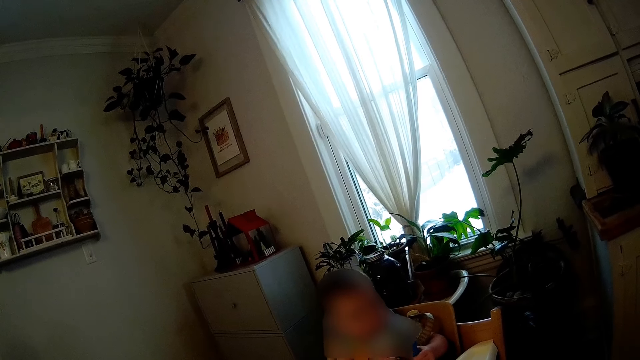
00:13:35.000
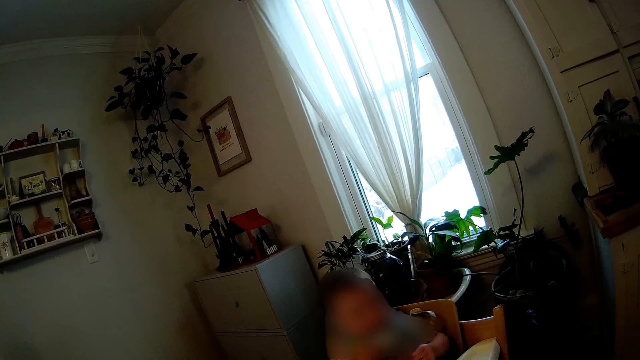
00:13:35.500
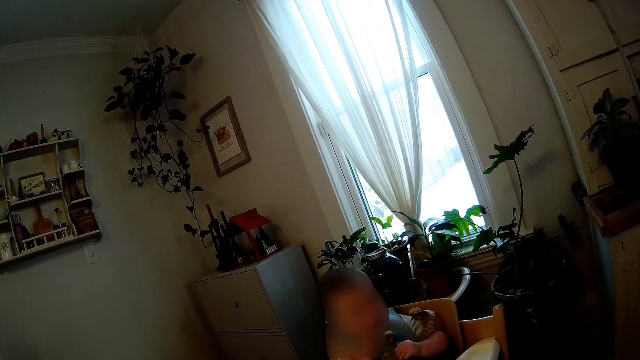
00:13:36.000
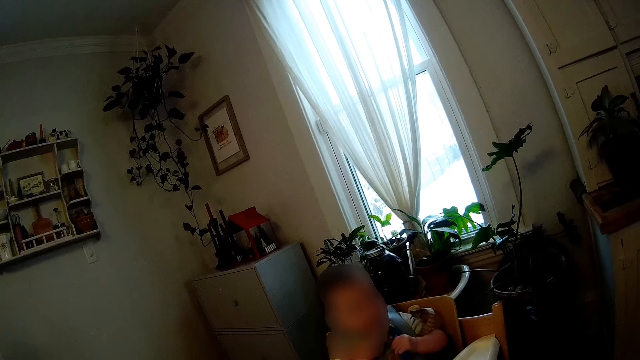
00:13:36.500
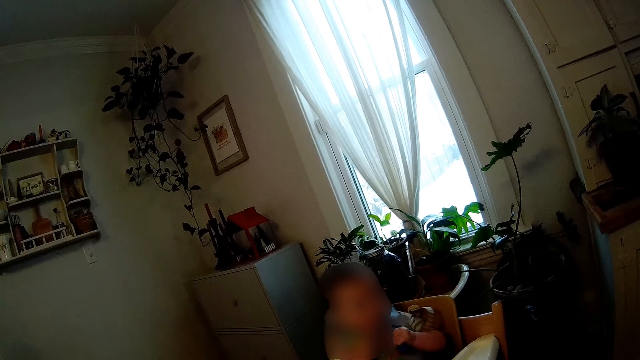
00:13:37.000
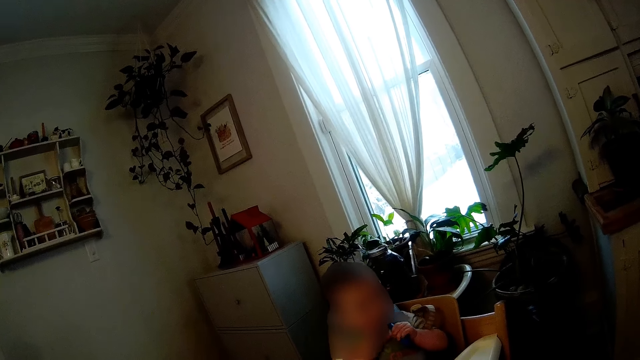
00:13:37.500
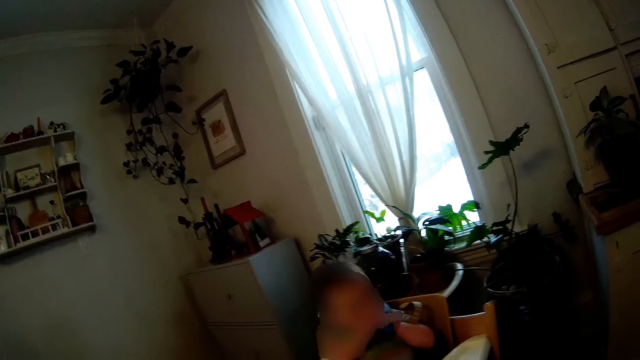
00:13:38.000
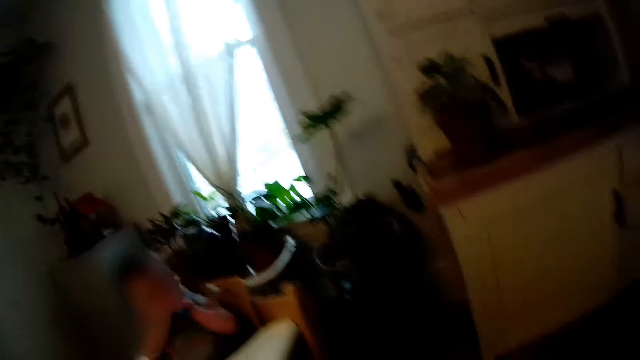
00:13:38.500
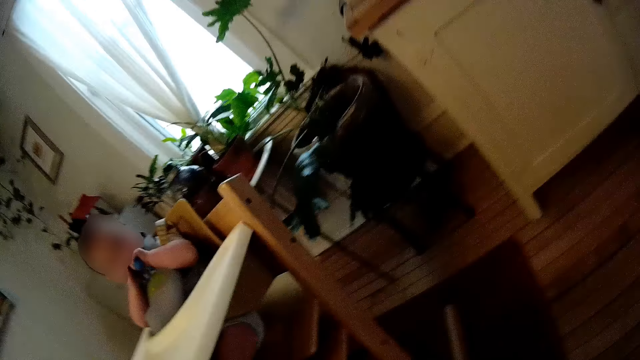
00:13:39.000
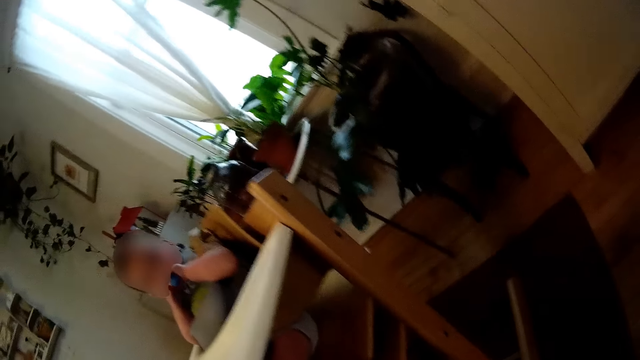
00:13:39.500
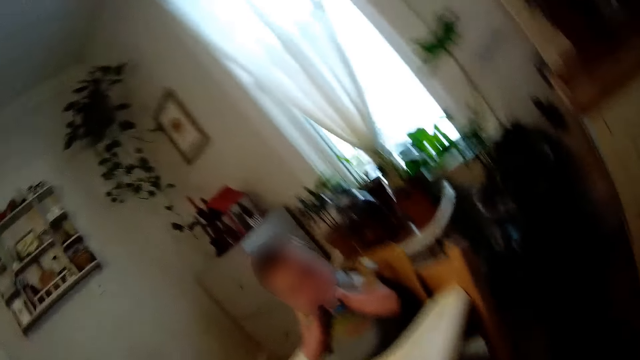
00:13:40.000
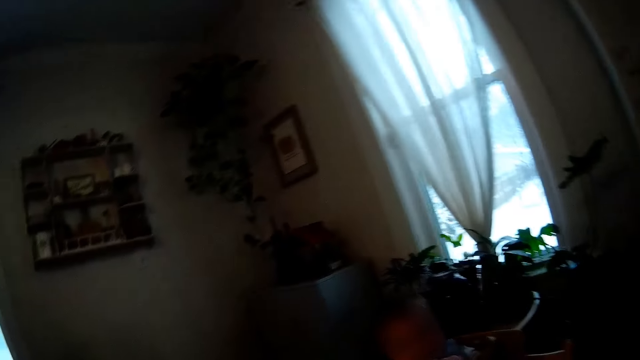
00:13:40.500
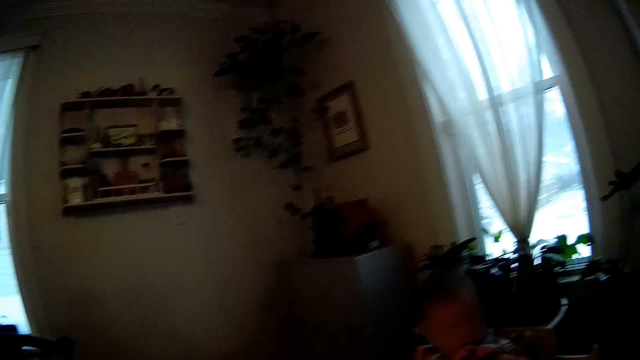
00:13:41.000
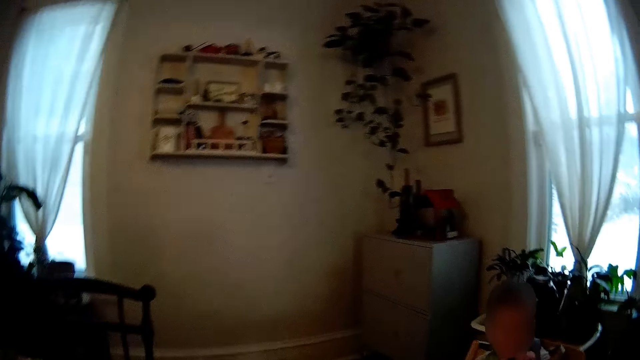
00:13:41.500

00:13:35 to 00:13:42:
The baby puts the spoon in its mouth with both hands.

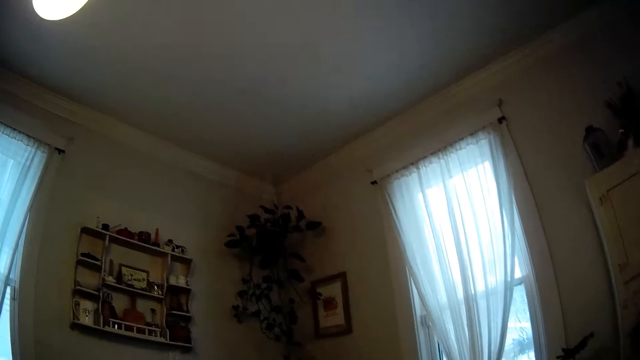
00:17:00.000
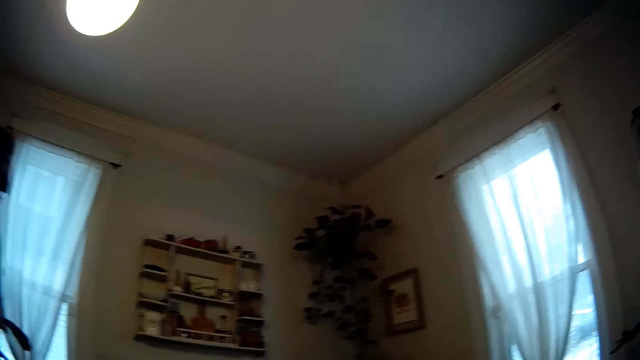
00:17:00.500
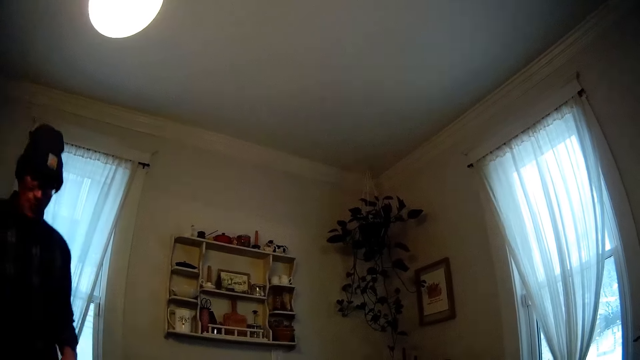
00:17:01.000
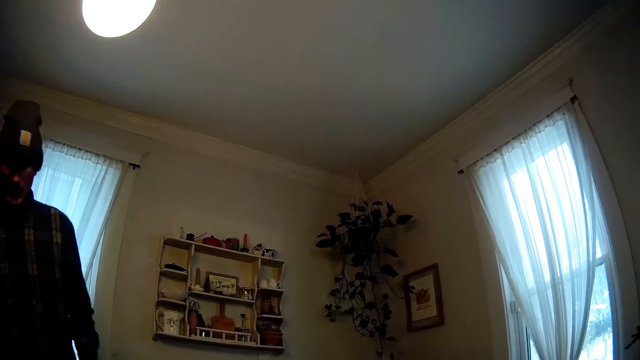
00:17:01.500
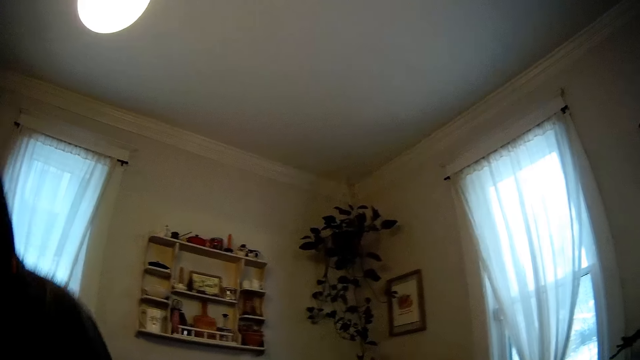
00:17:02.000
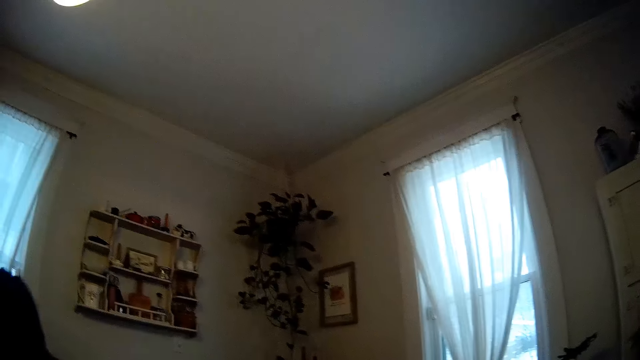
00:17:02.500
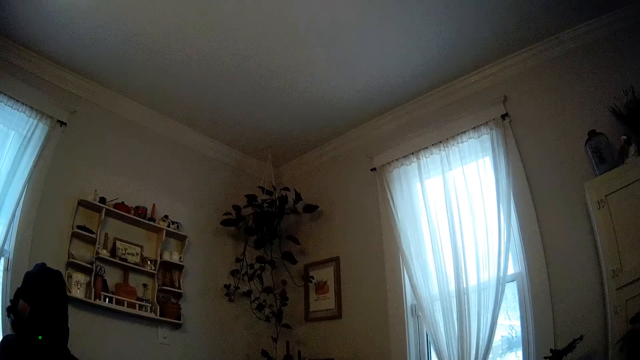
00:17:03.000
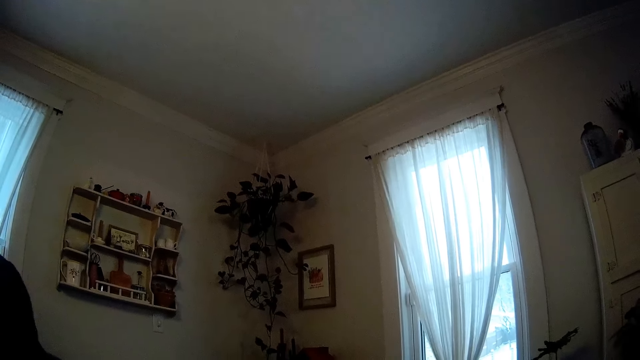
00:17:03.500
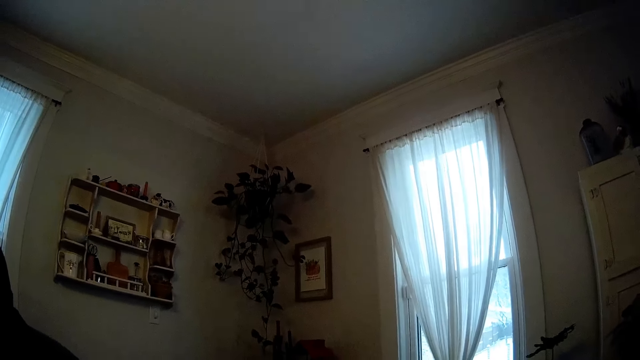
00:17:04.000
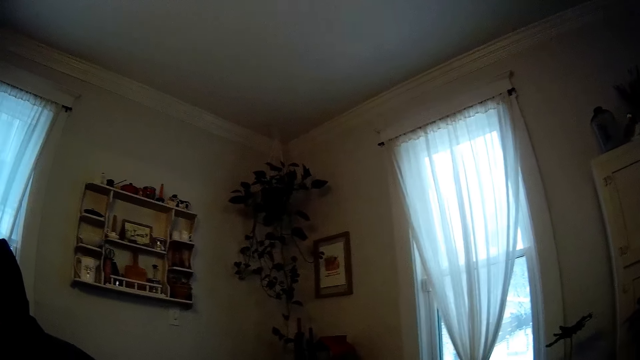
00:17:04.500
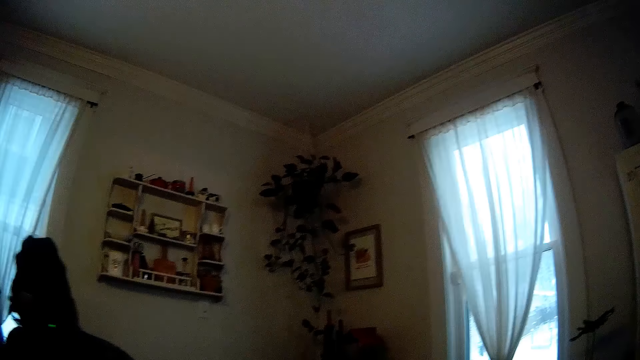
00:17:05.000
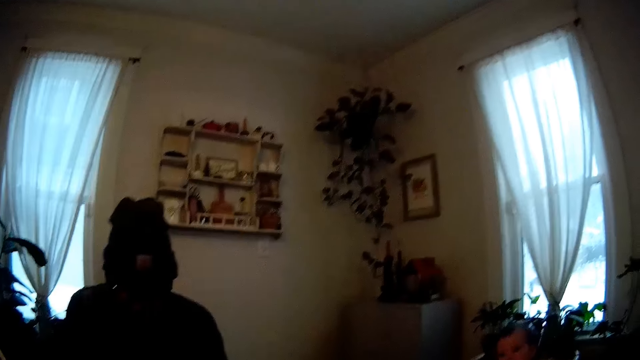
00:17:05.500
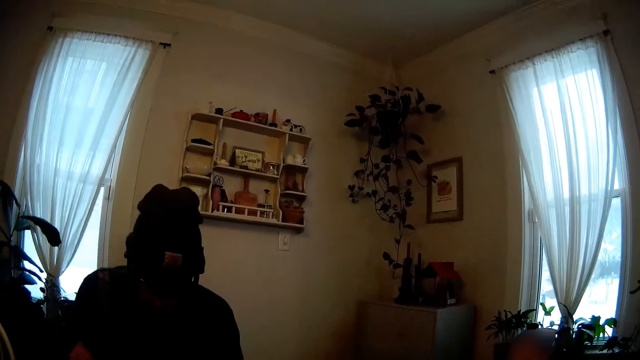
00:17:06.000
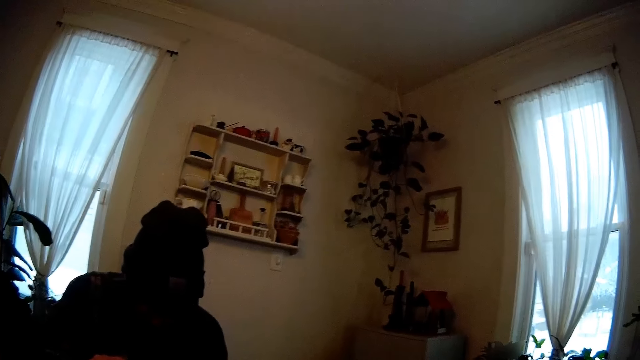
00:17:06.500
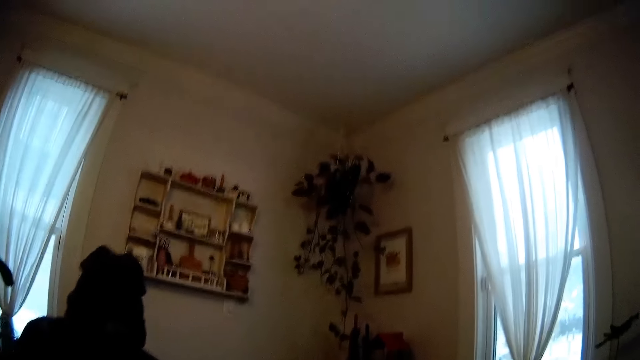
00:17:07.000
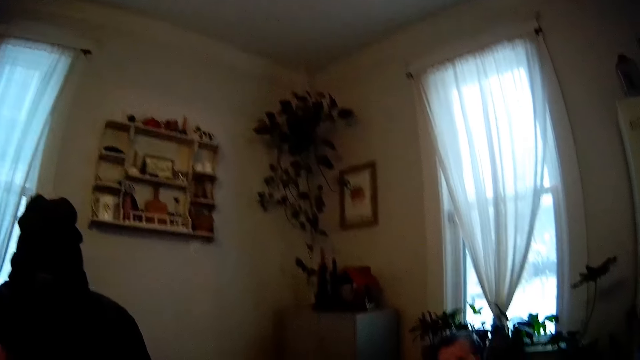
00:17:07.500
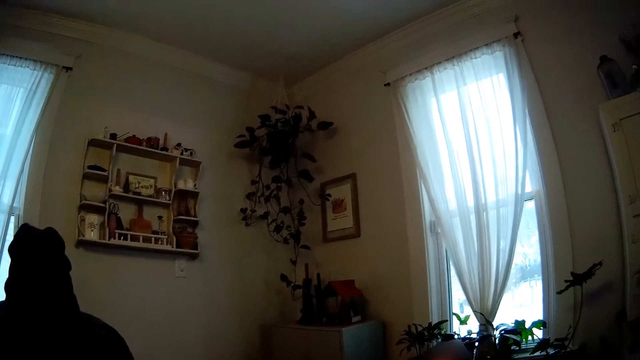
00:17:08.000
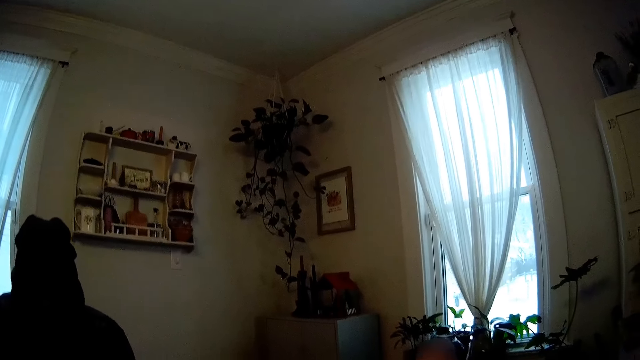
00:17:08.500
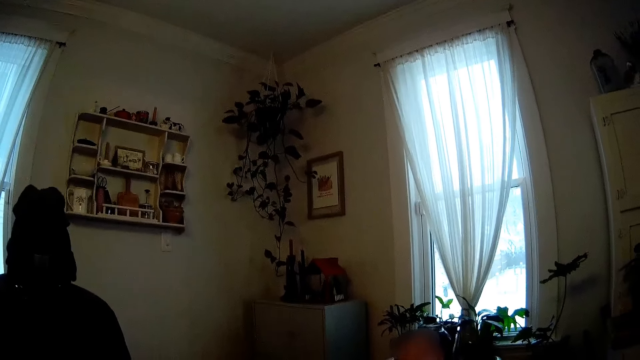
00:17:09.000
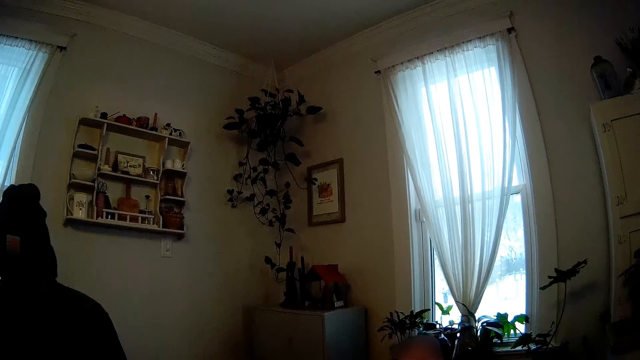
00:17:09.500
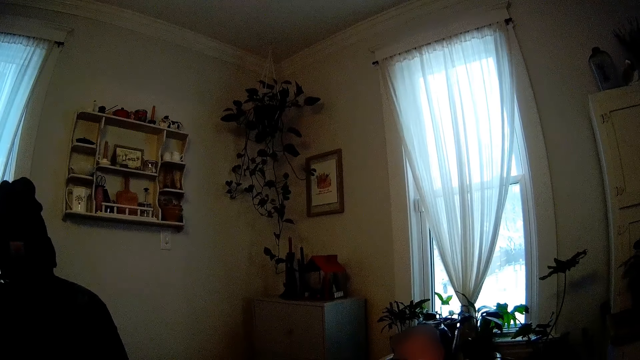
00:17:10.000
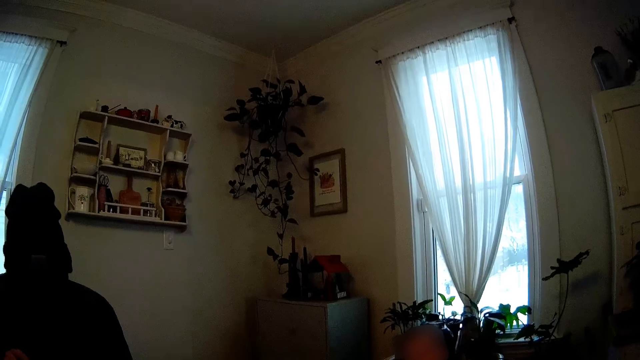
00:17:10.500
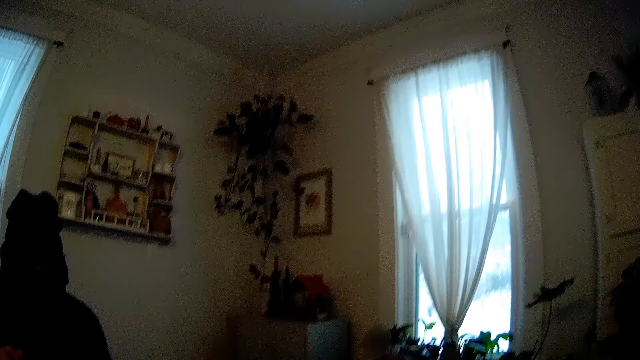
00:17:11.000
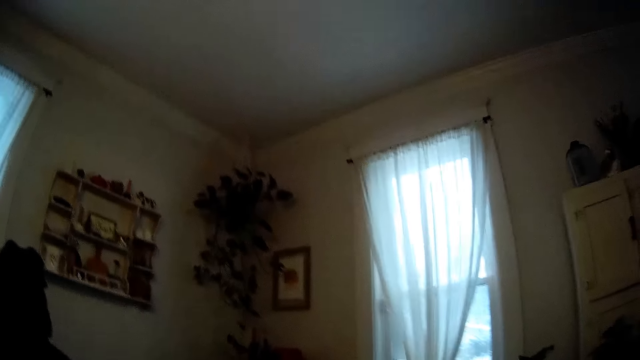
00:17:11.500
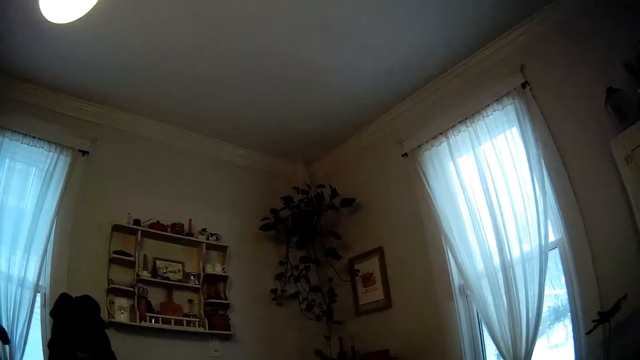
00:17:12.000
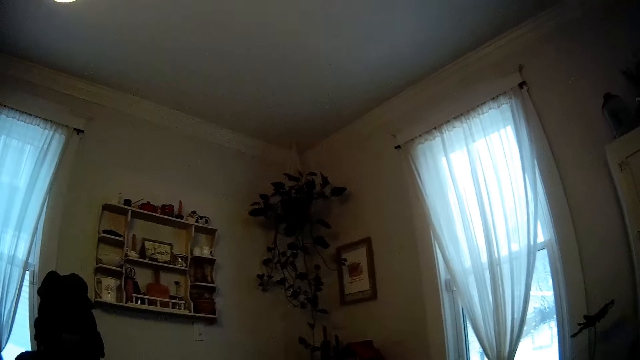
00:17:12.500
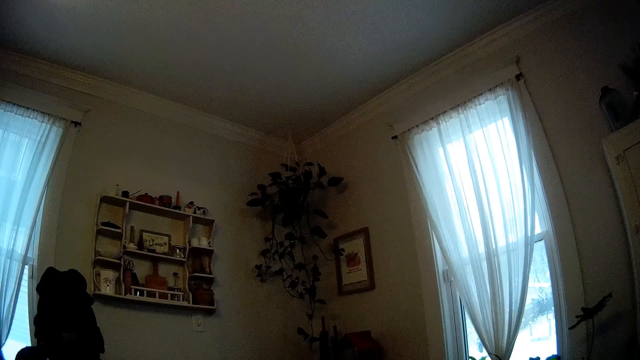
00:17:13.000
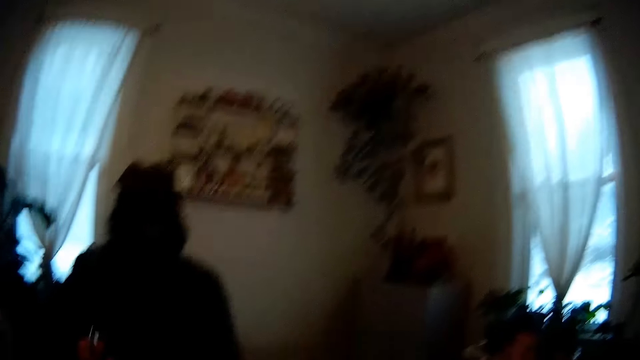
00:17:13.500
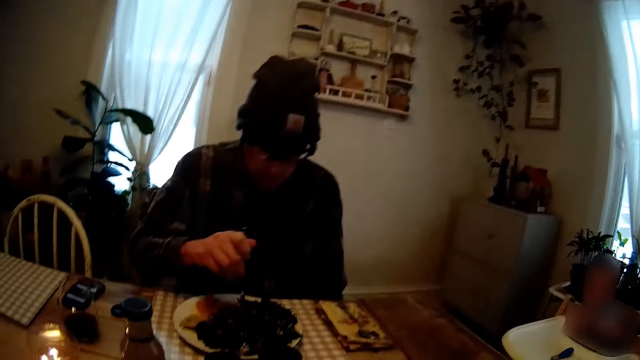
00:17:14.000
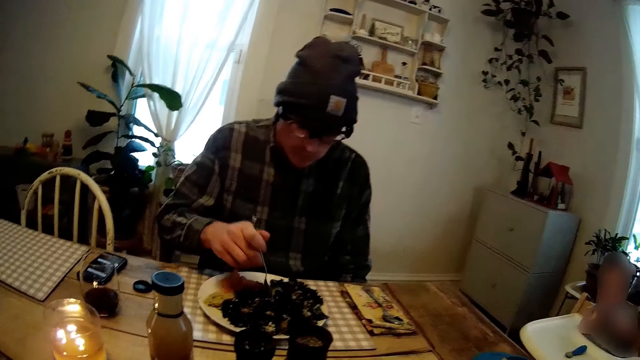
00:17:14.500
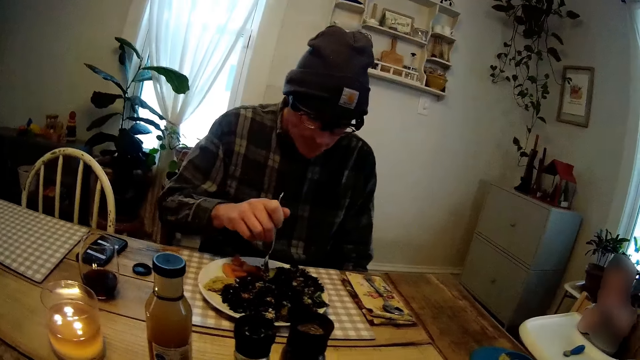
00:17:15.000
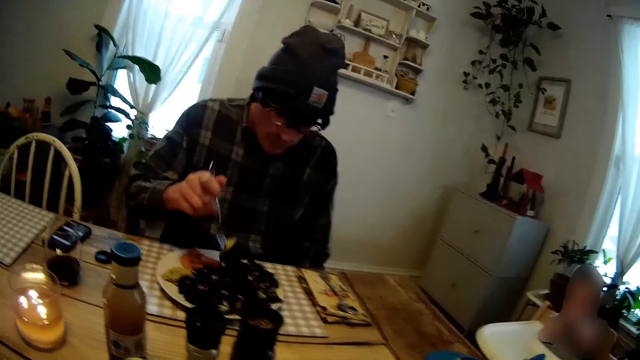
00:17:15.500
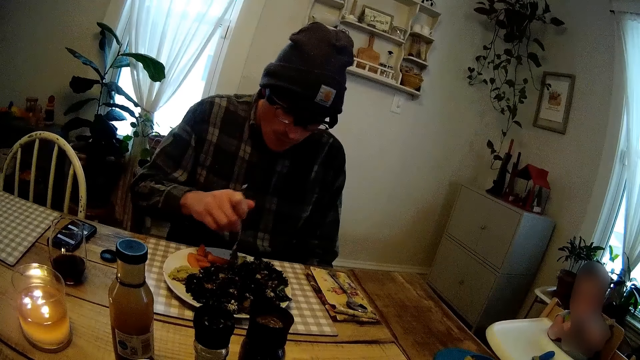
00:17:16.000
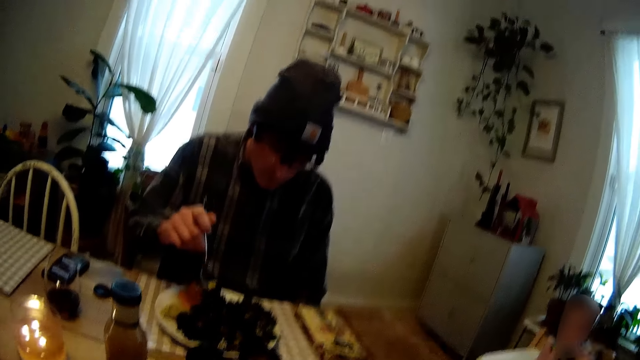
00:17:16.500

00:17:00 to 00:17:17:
A man sits beside the dining table. The man holds the fork with his right hand. The man scoops vegetables with the fork. The man holds the fork with his right hand again.
